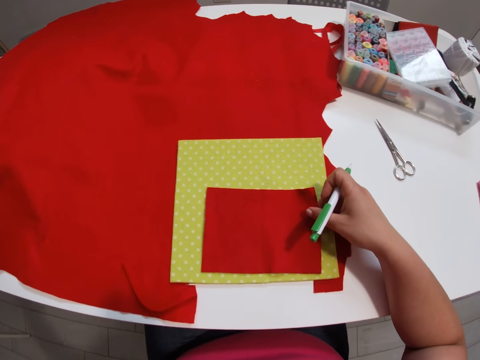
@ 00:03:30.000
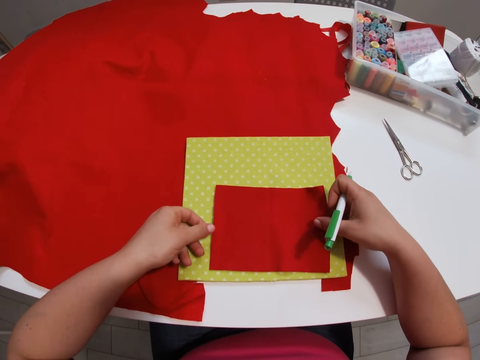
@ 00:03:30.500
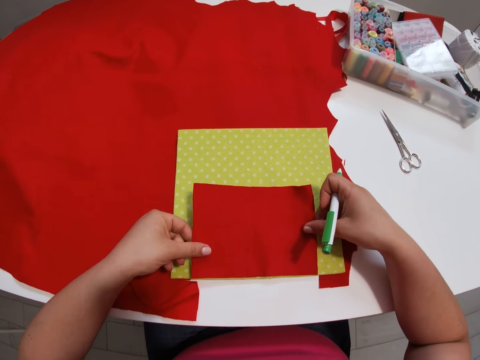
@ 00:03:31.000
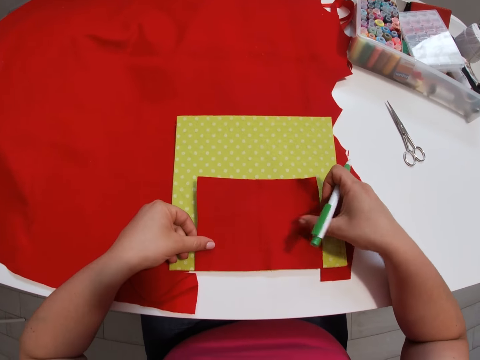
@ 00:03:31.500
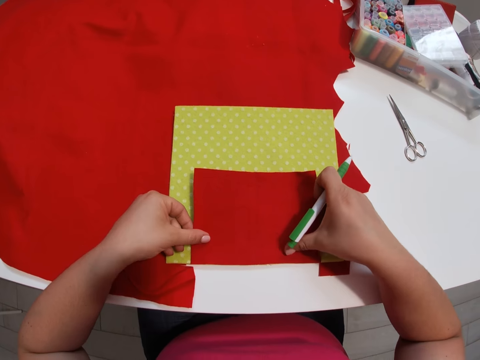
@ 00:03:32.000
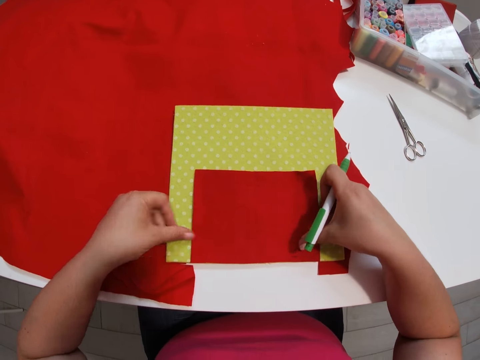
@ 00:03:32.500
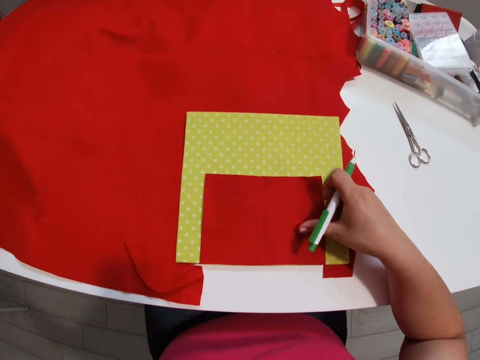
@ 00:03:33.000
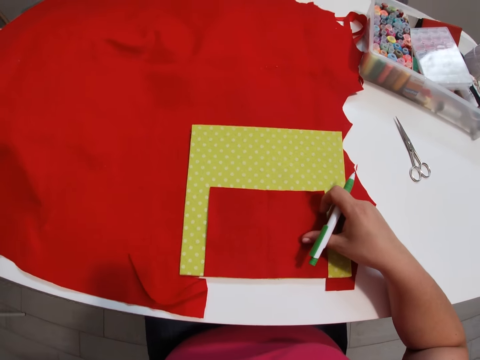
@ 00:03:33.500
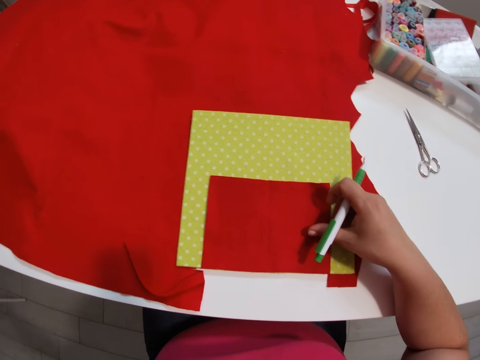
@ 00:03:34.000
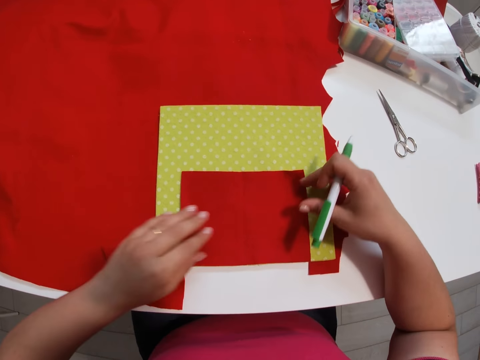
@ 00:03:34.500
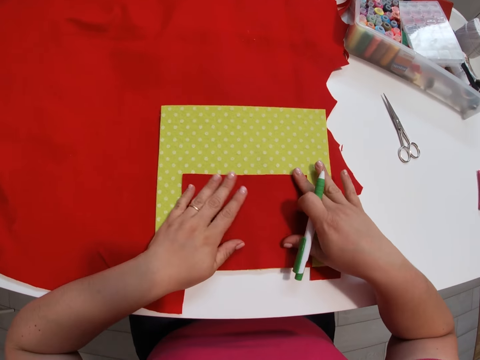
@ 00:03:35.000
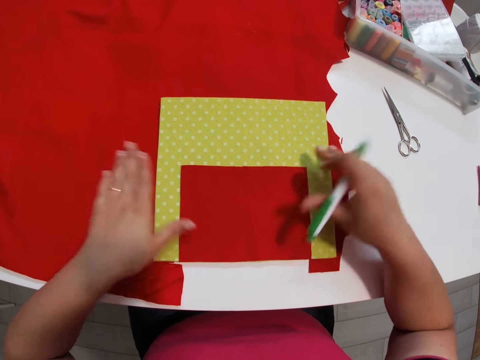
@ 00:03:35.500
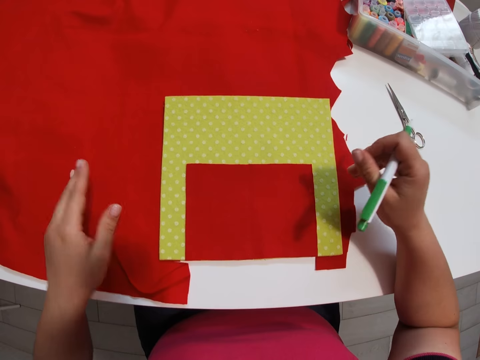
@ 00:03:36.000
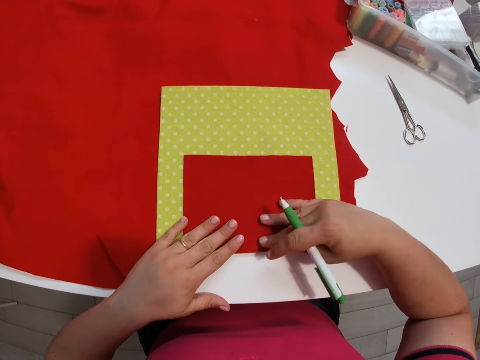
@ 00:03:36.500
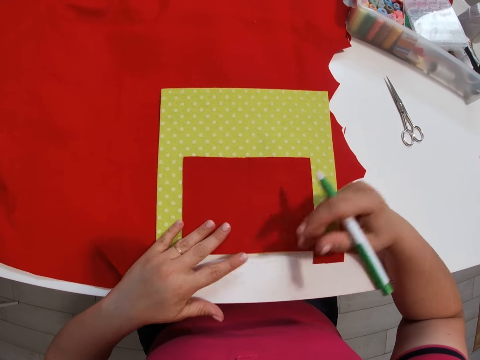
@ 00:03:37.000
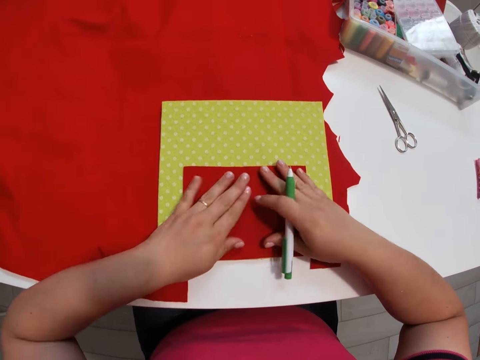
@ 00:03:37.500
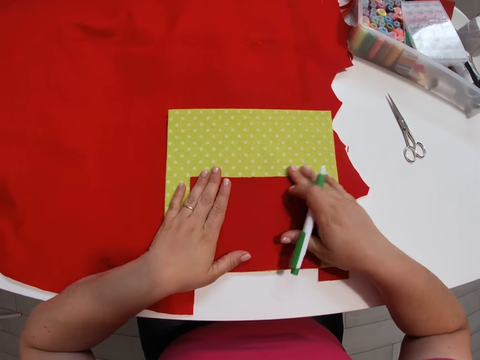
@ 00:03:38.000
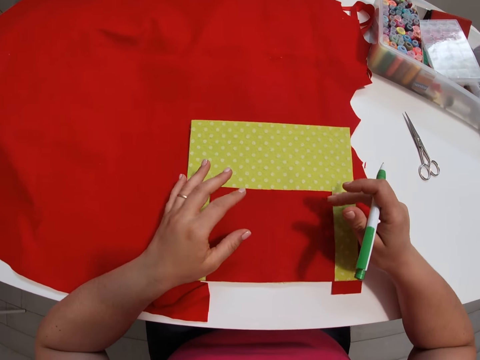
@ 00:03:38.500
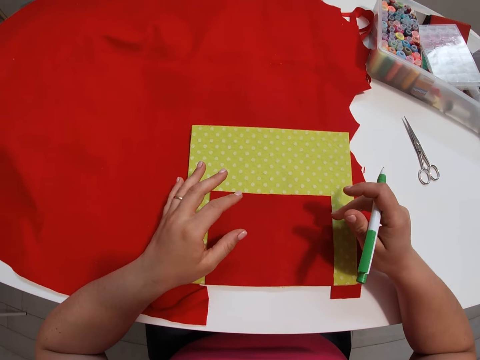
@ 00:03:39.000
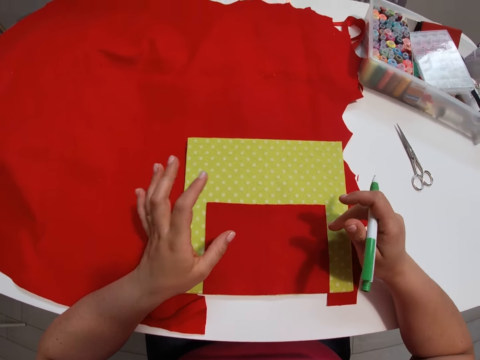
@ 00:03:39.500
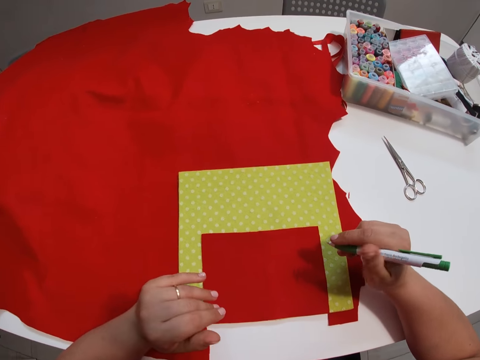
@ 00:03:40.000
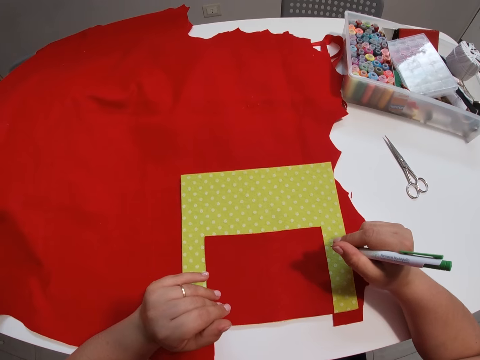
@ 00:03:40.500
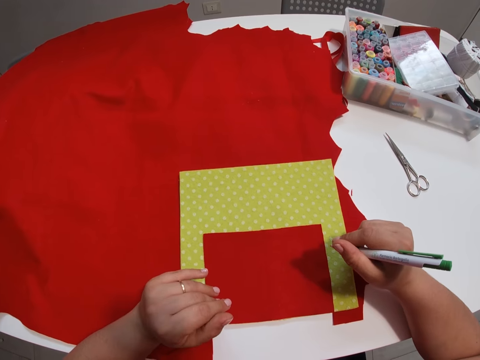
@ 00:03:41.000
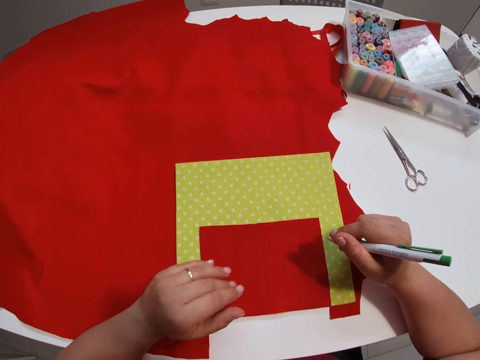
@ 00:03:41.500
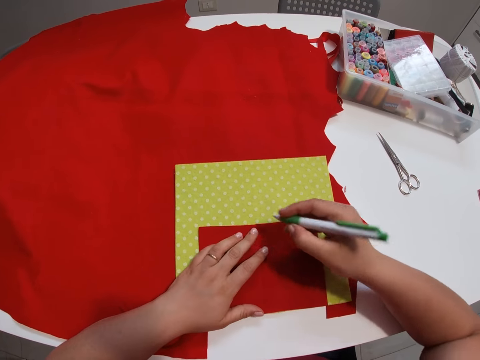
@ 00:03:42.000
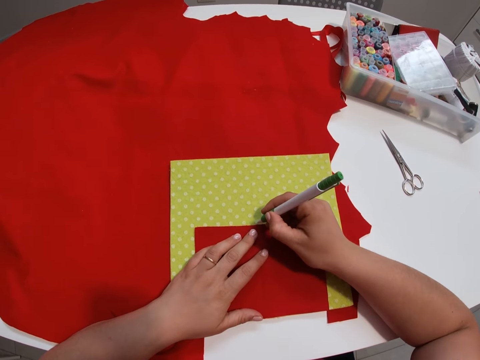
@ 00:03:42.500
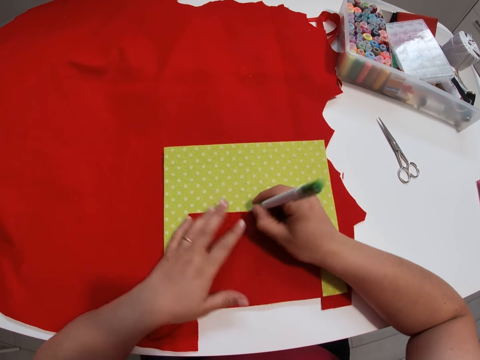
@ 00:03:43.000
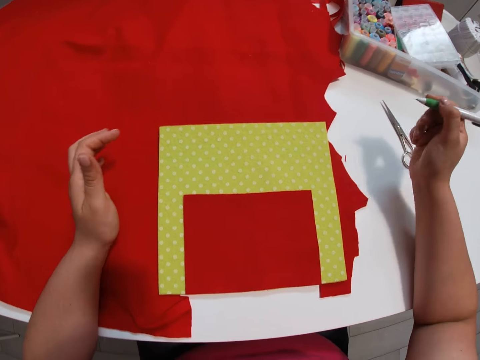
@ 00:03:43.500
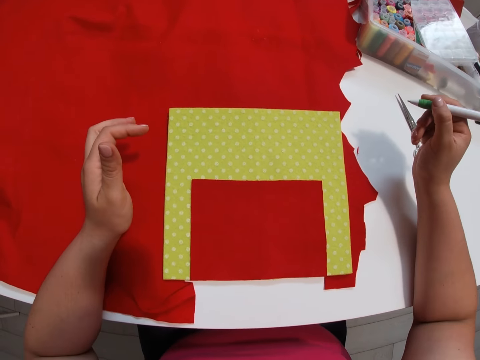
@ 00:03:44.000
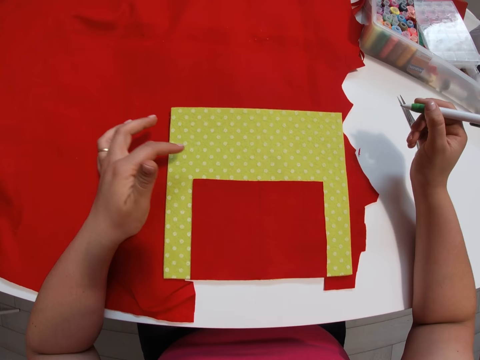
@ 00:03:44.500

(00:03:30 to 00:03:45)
The camera wearer aligns the fabric on the paper. They make a mark on the fabric. They mark the carton.

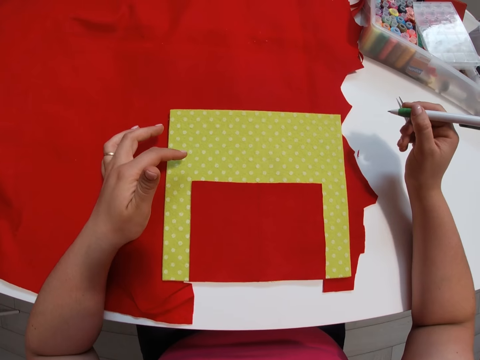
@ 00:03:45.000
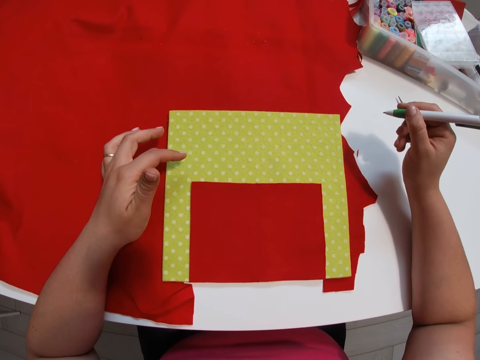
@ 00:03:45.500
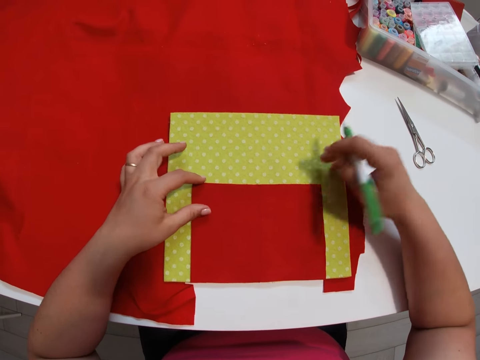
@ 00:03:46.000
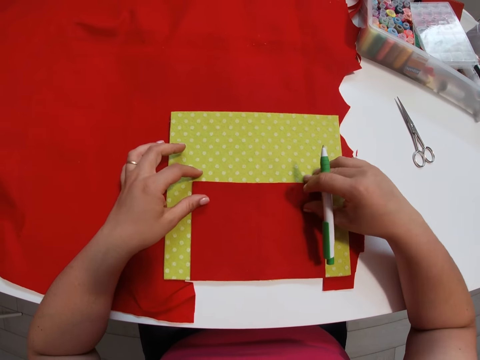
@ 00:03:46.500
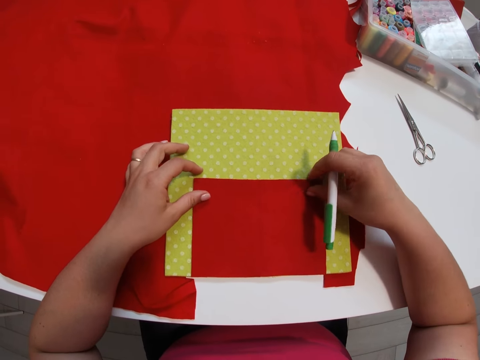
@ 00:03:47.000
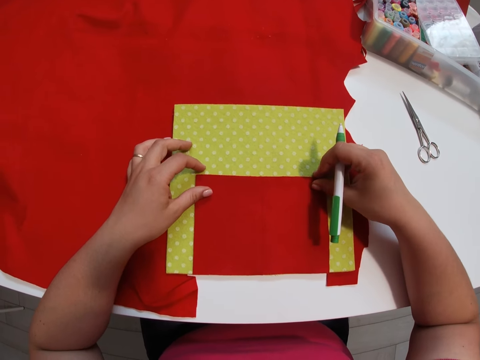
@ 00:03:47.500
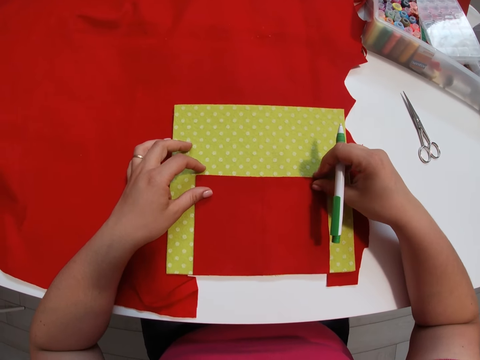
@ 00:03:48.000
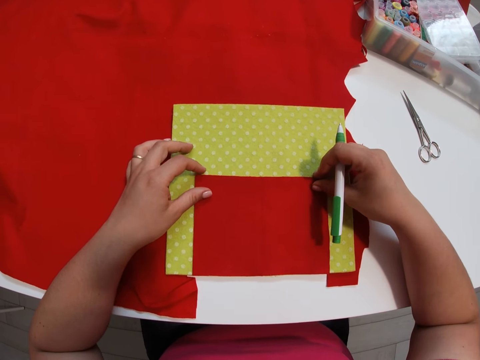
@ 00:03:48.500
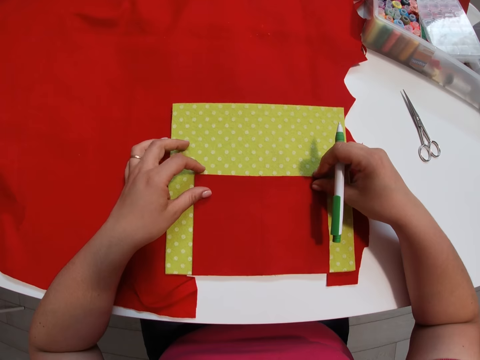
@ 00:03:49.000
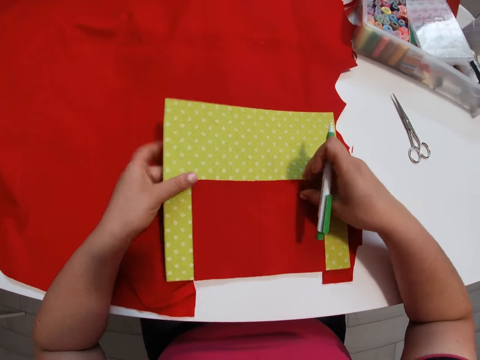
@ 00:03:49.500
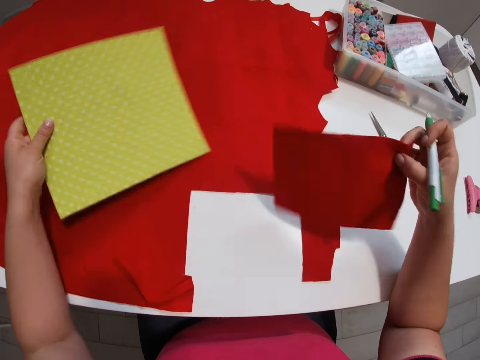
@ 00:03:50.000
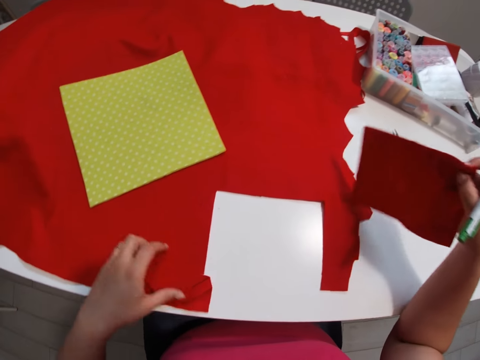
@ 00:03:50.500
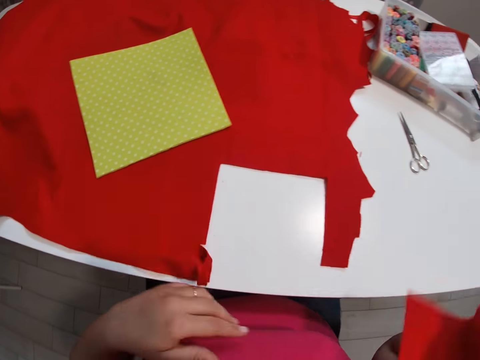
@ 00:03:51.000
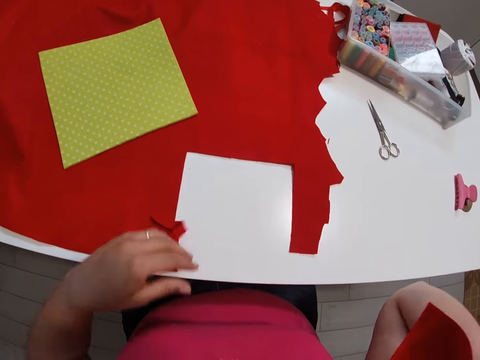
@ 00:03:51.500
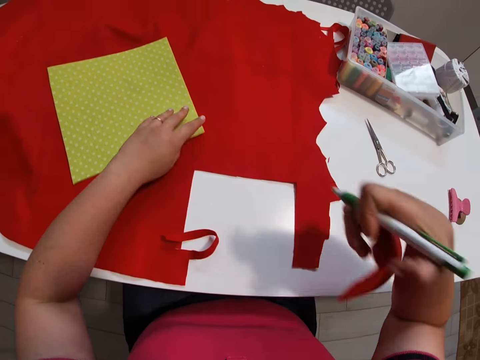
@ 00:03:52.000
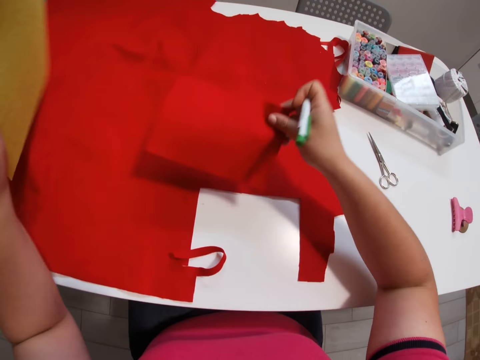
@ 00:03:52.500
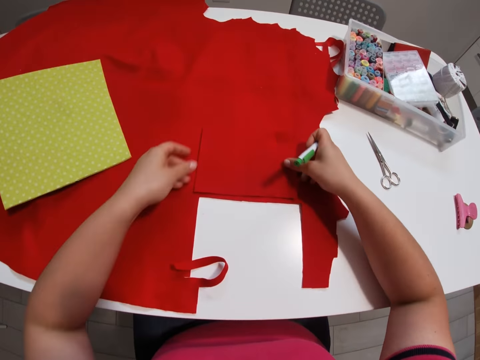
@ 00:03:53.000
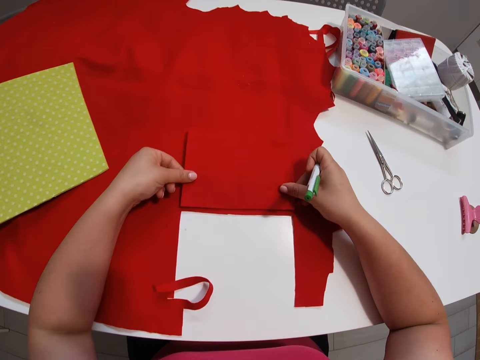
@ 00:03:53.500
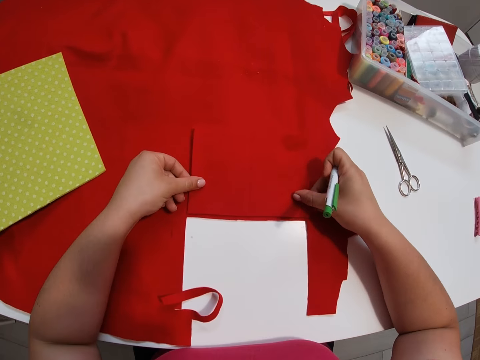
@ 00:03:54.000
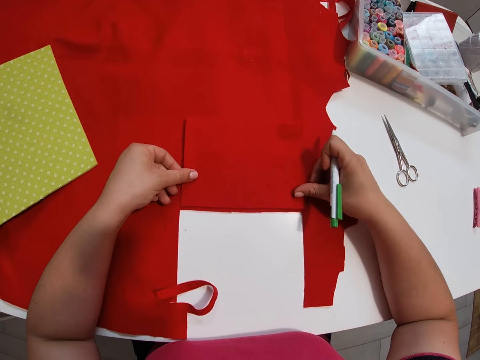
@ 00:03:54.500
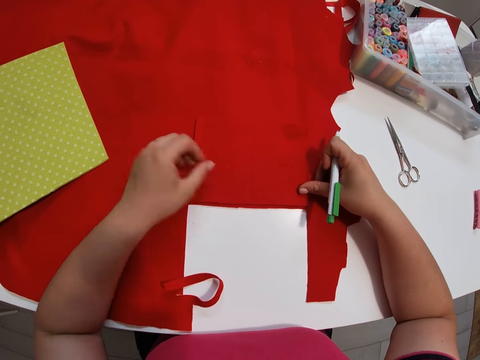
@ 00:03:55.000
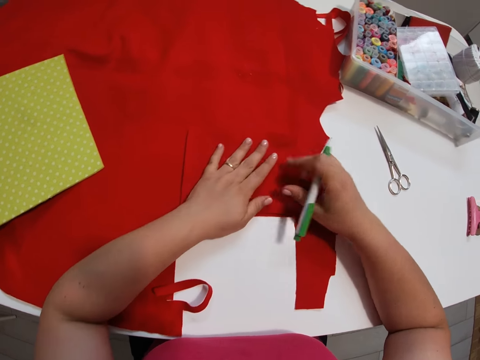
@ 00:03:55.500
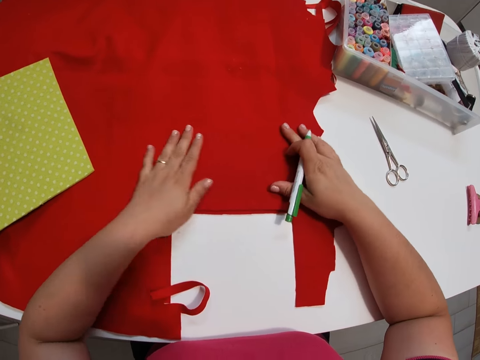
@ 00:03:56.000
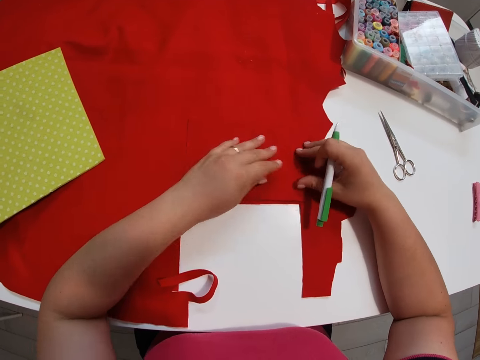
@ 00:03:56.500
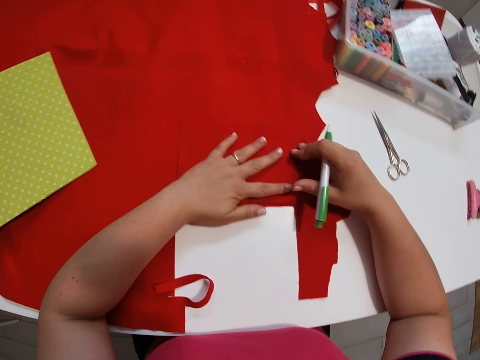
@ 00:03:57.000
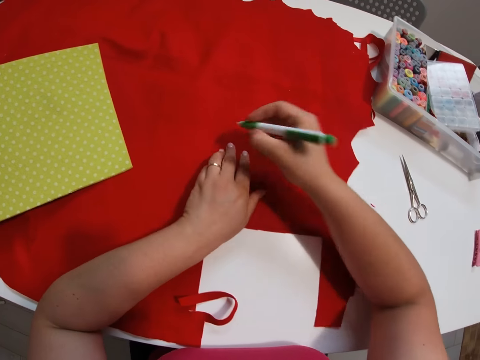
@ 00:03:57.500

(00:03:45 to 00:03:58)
The camera wearer puts her hands on the paper and the fabric. She lifts the paper and the fabric. She puts the paper aside. She puts the carton somewhere on the colored paper. She flips away the carton from the colored paper, flips back the carton on the colored paper, and drops the cut out colored paper on the bigger colored paper.
